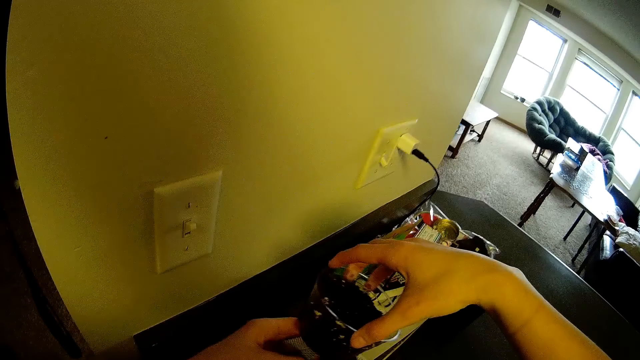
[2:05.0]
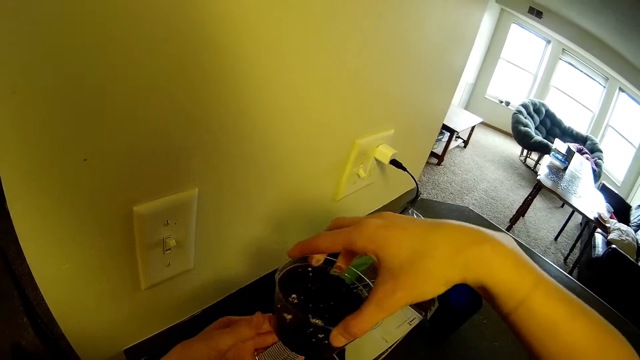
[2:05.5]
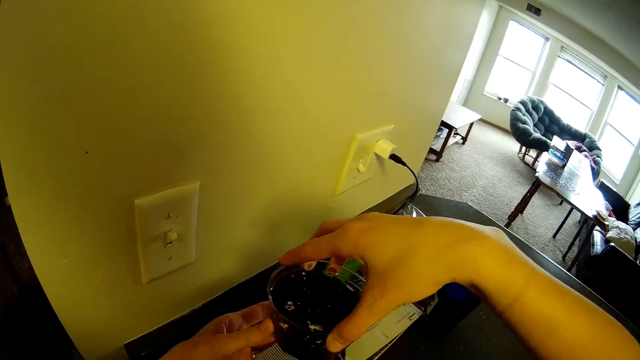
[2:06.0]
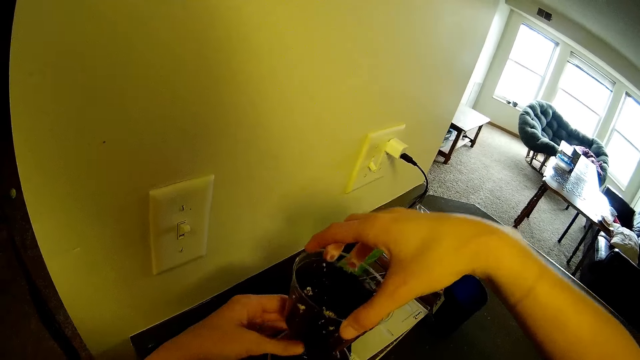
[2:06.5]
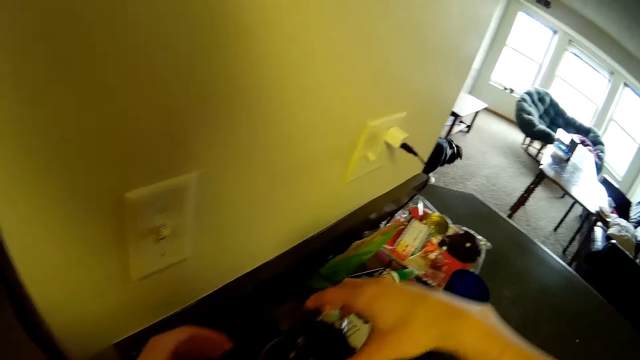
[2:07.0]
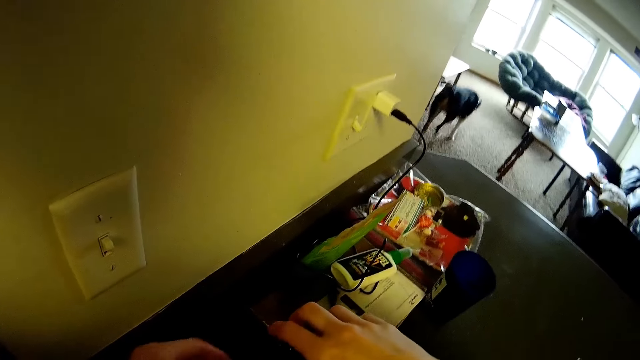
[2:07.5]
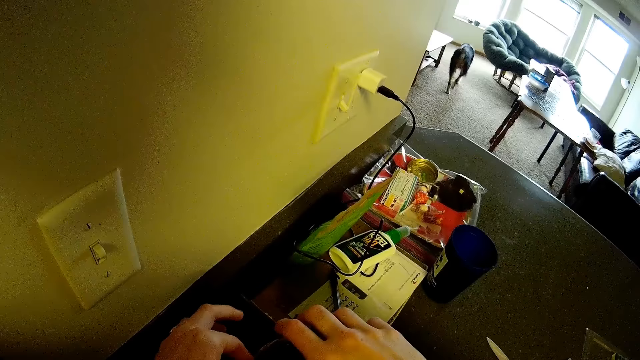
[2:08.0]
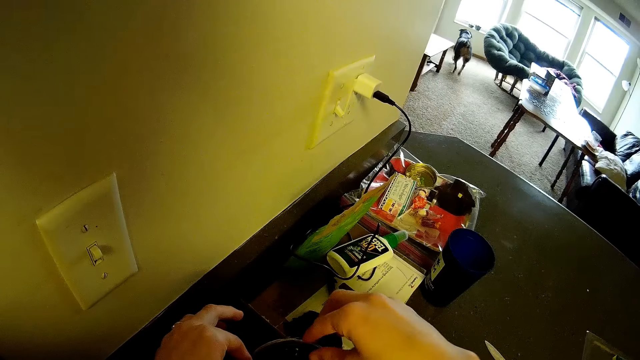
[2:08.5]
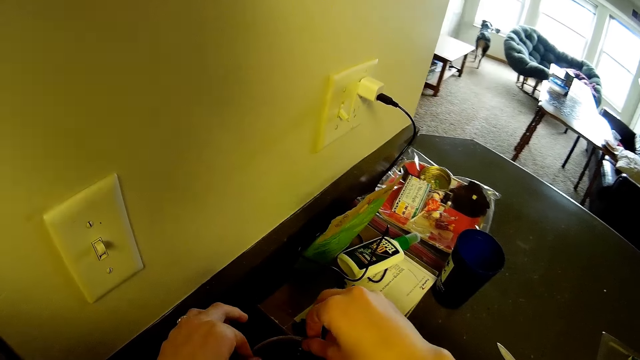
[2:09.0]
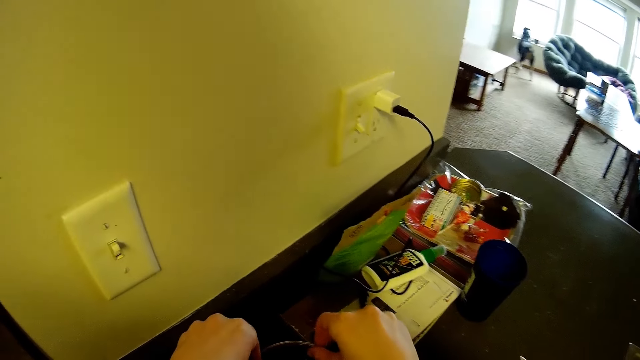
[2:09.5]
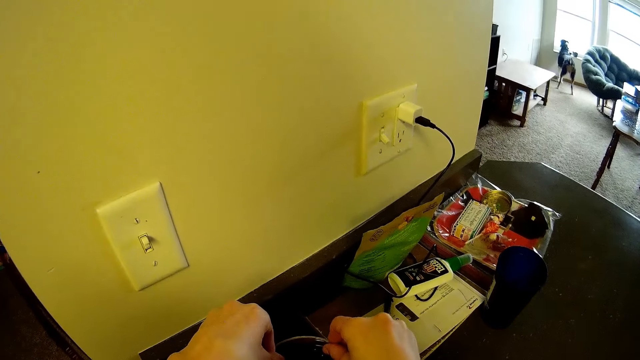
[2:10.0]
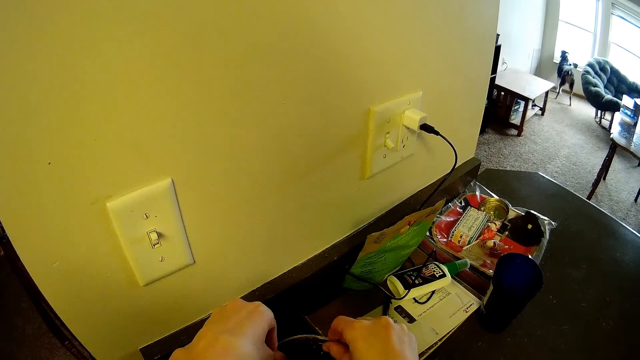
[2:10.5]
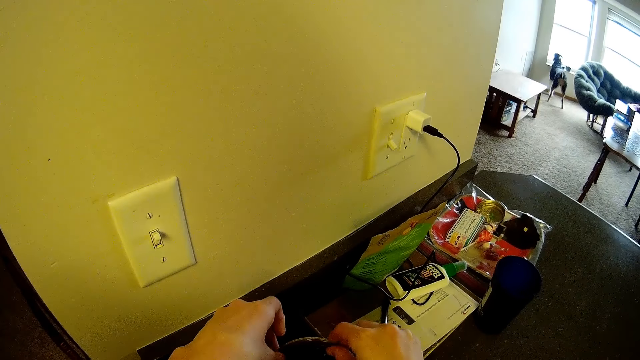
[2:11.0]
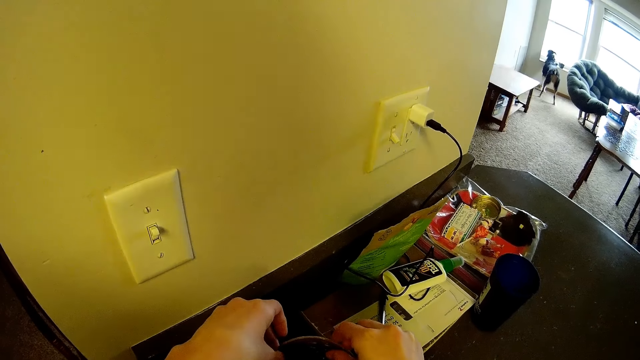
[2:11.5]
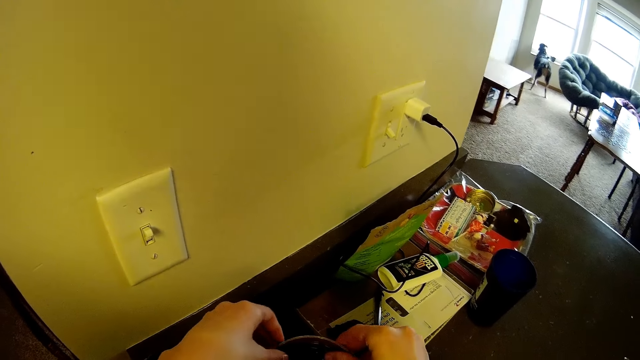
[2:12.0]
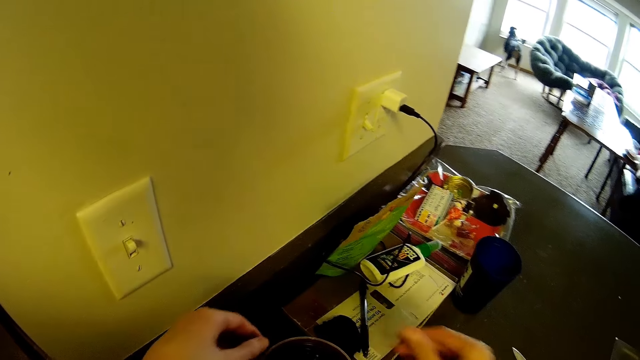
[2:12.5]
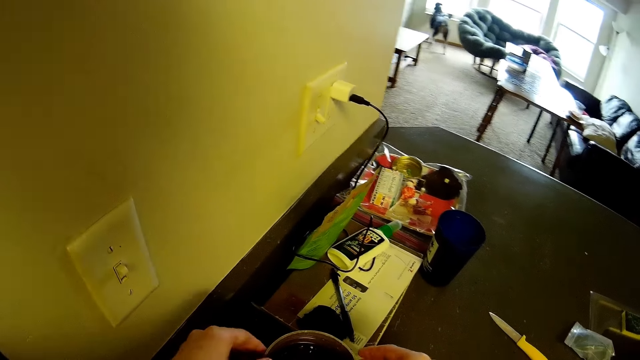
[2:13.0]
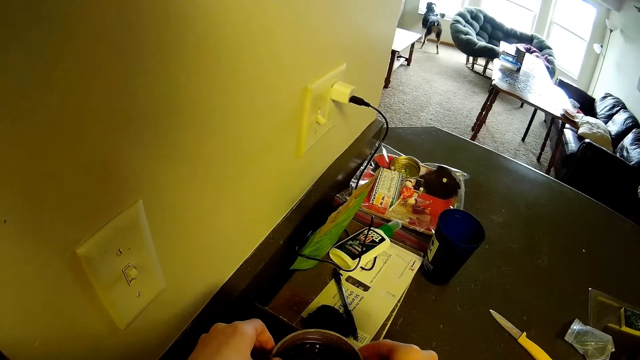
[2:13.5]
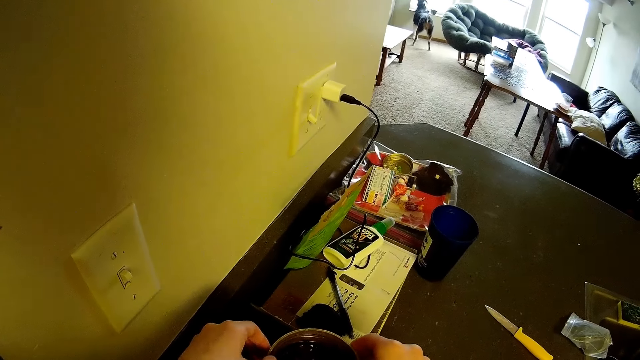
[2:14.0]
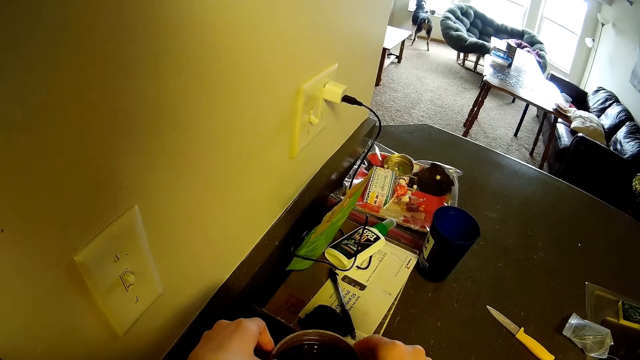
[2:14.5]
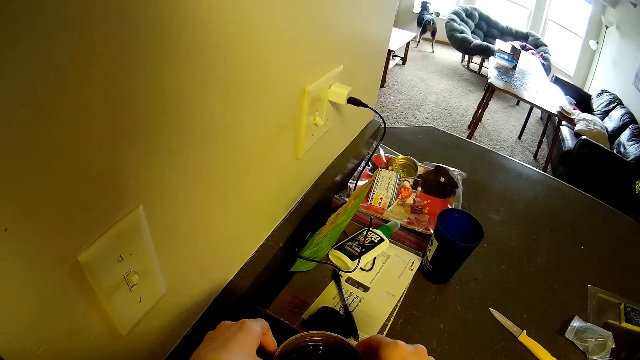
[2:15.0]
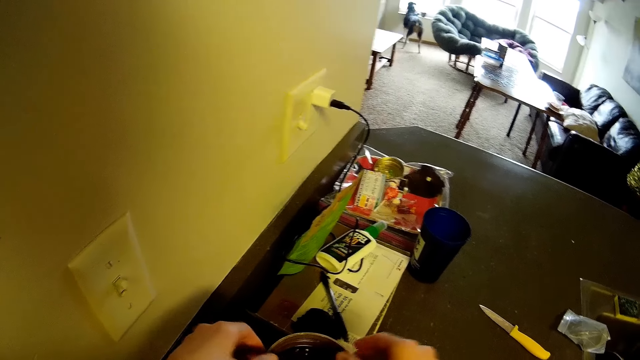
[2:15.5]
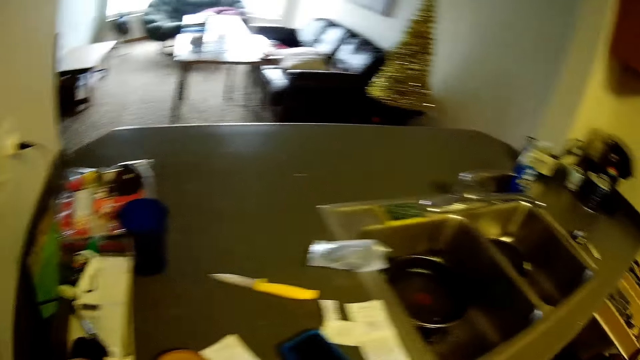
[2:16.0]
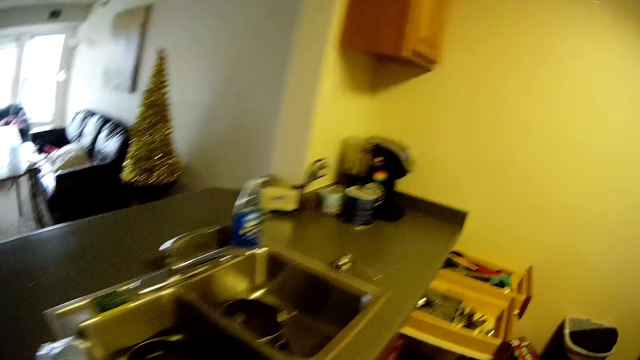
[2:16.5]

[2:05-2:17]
The camera wearer holds a plastic container with both hands. They place the plastic container on the kitchen countertop. They walk.

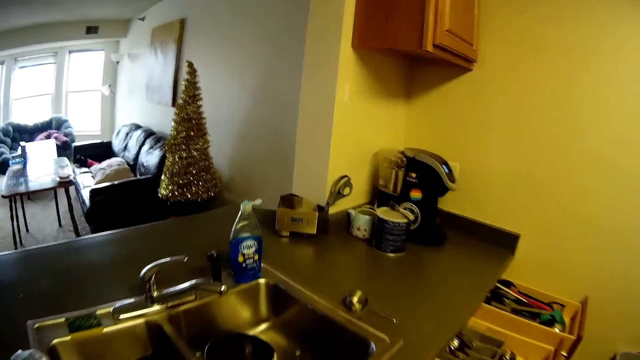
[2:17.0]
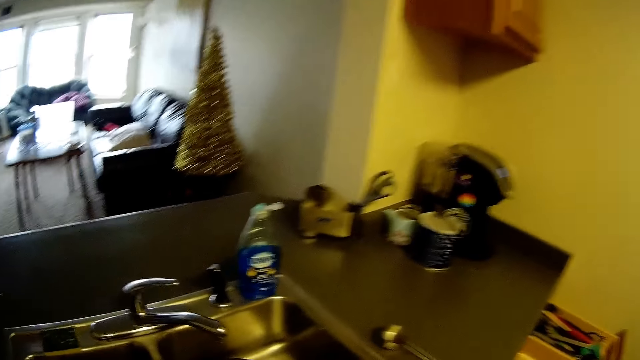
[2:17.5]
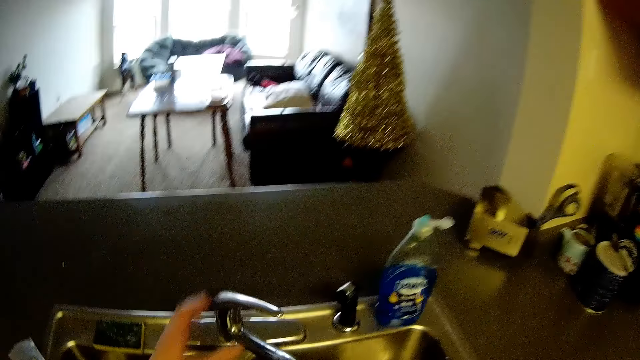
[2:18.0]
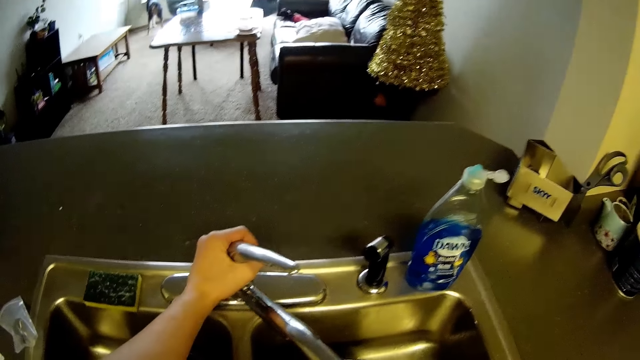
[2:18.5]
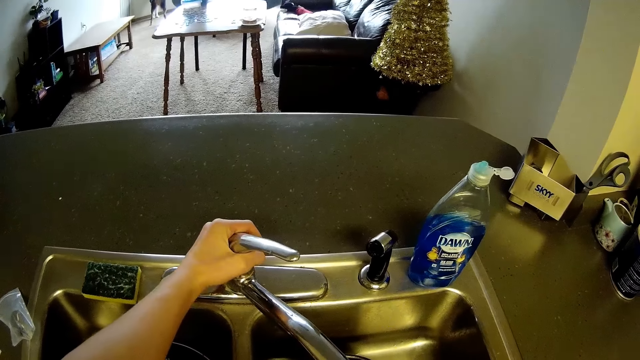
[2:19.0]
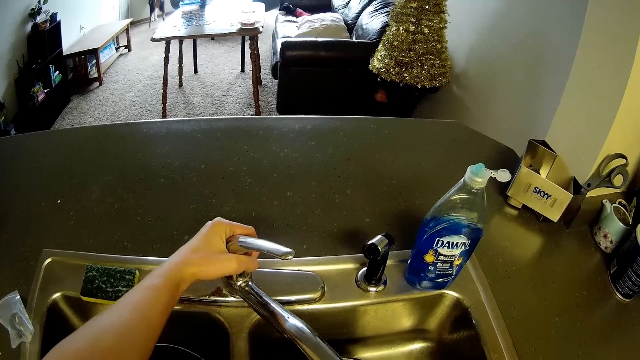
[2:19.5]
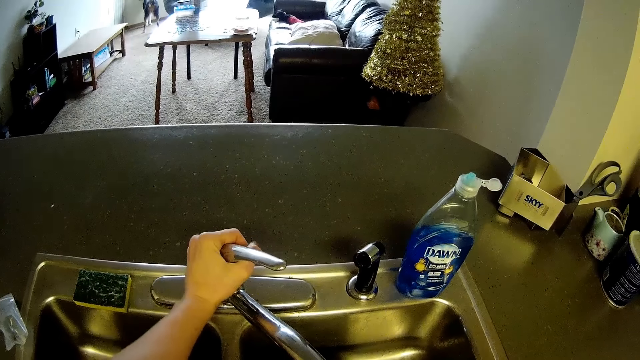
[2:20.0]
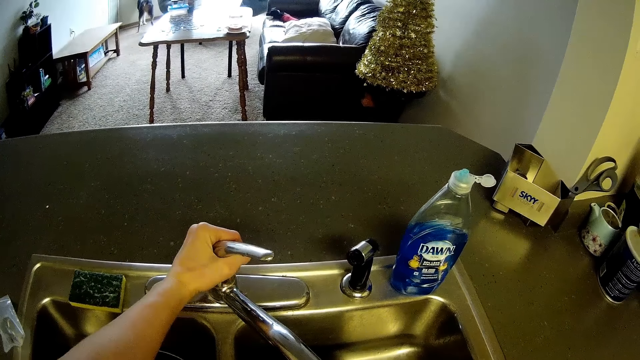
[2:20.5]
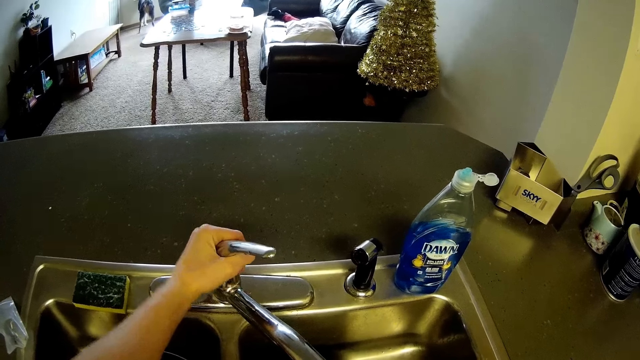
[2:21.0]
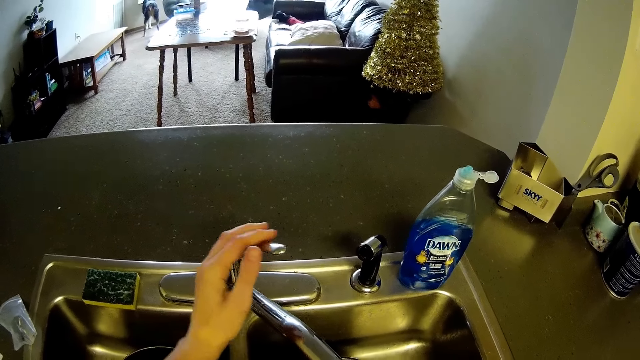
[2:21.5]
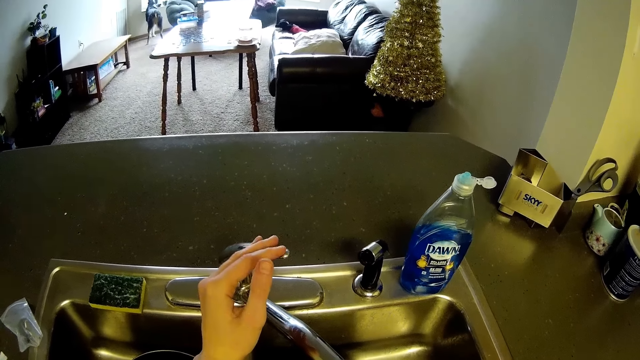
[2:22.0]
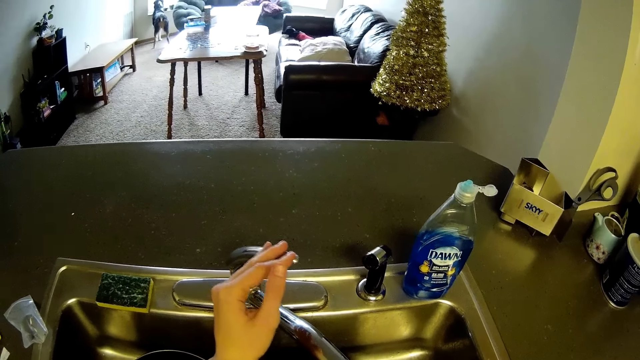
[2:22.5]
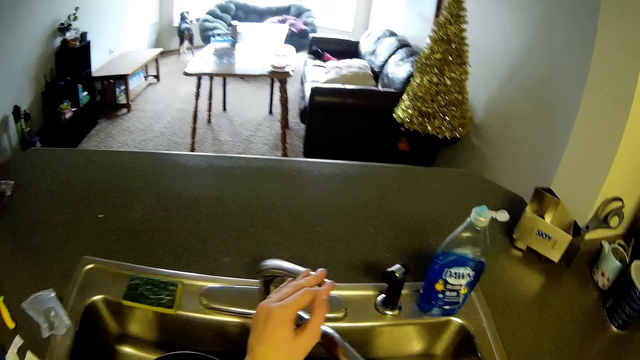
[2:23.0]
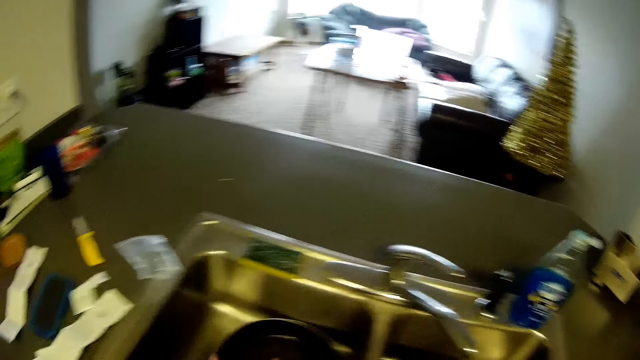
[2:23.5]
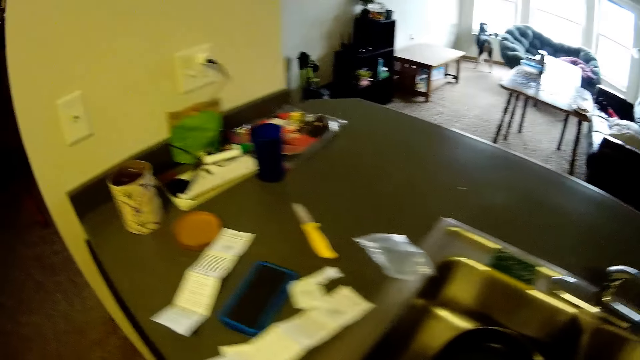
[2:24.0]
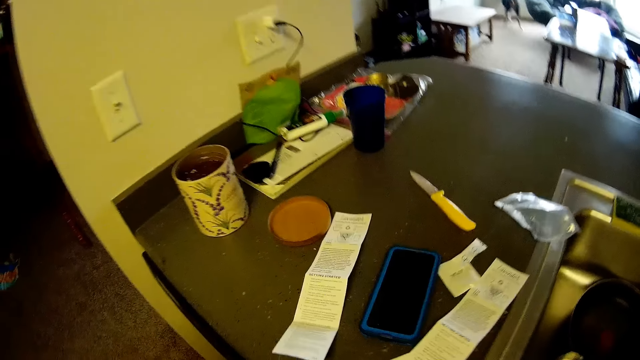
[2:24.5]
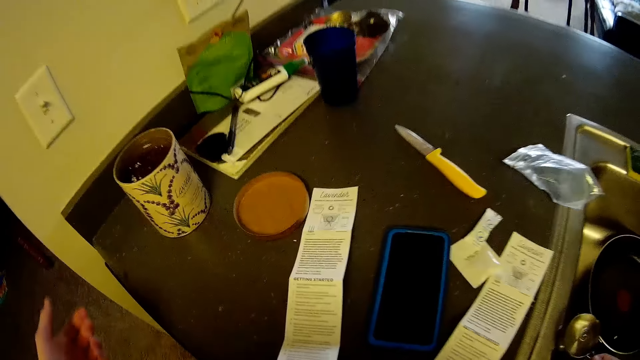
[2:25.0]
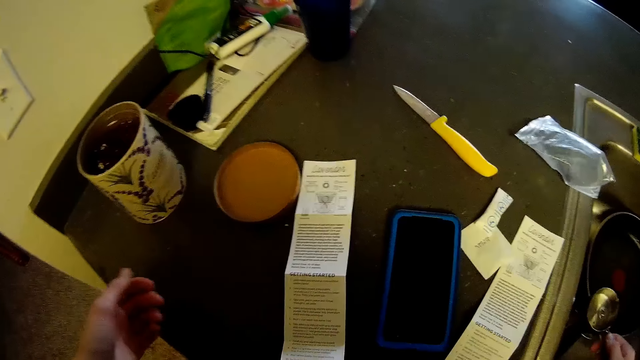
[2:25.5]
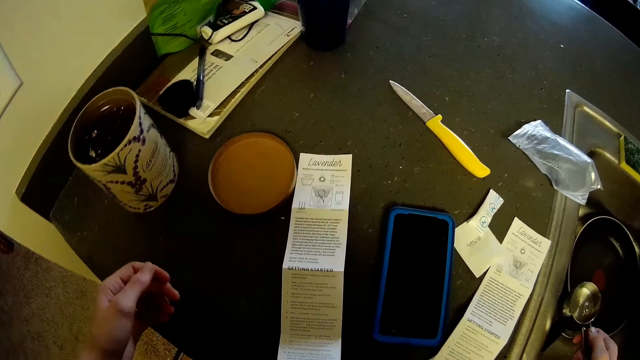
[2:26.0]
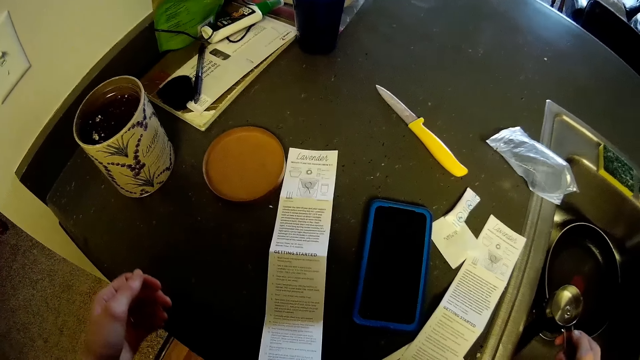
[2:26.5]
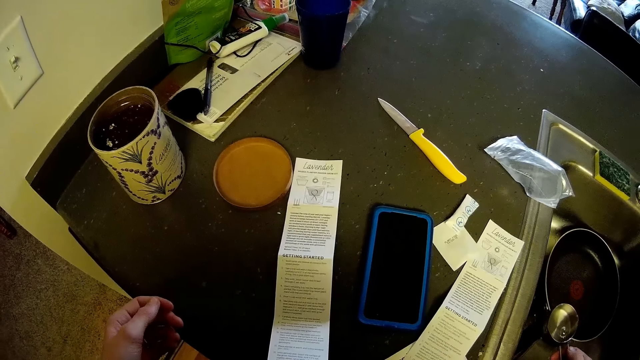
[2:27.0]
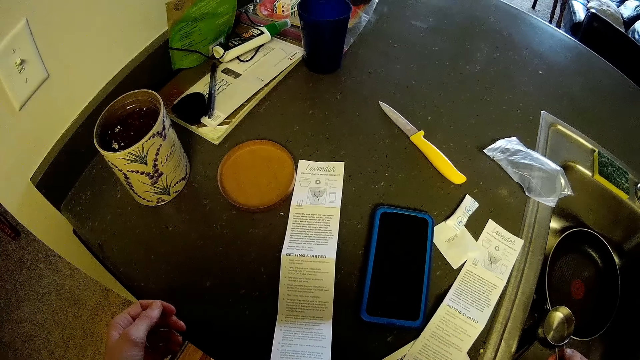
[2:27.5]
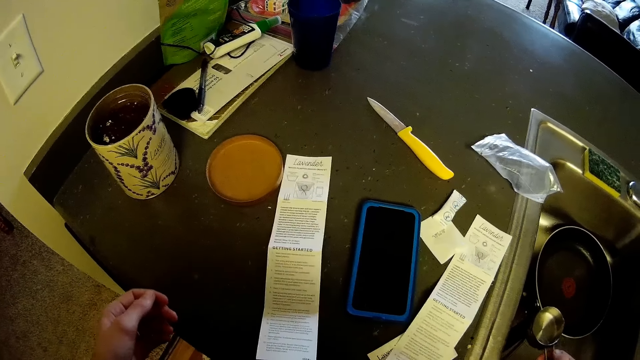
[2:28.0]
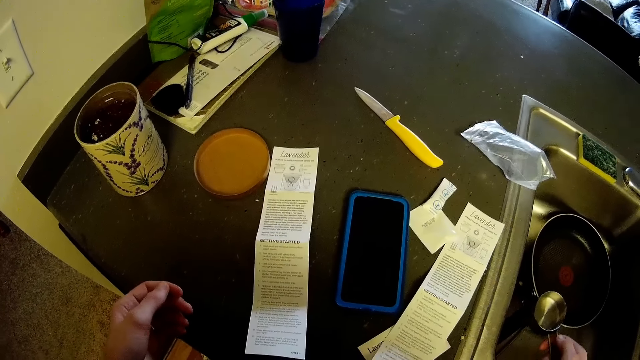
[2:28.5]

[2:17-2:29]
The camera wearer opens a tap with her left hand. She fetches the water in the container. She closes the tap. She walks around the kitchen. She fetches water on the sink with a cup. She places her left hand on the kitchen countertop.
